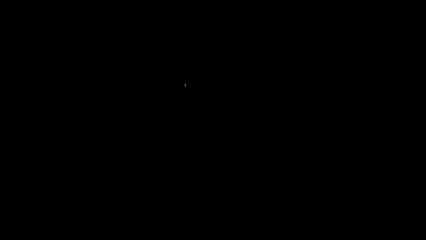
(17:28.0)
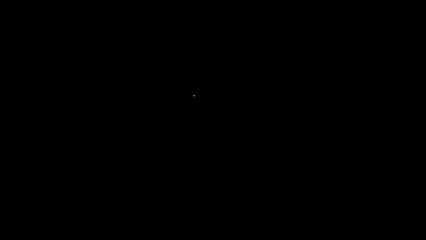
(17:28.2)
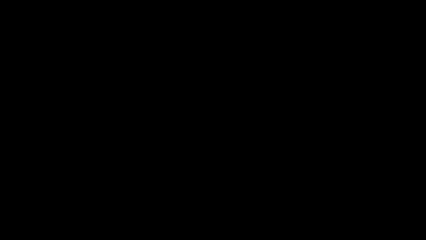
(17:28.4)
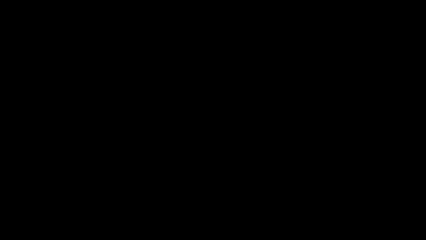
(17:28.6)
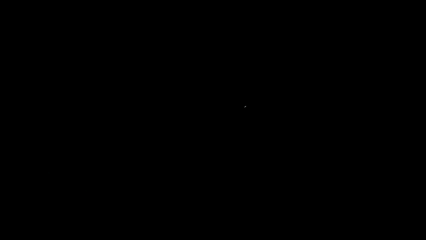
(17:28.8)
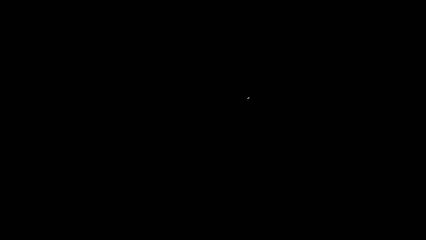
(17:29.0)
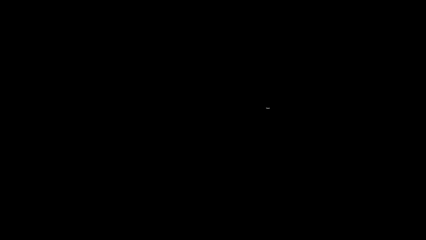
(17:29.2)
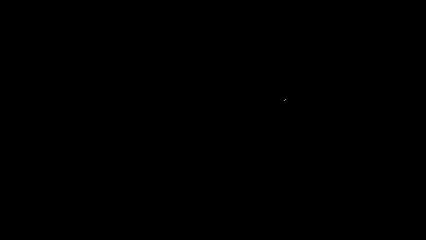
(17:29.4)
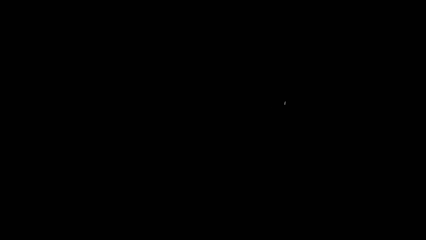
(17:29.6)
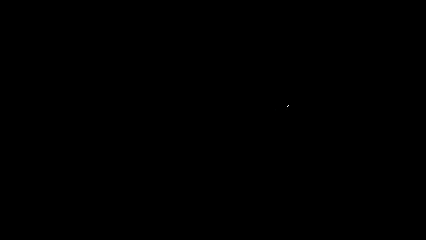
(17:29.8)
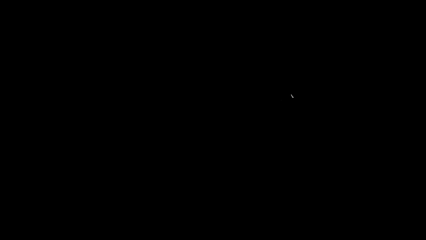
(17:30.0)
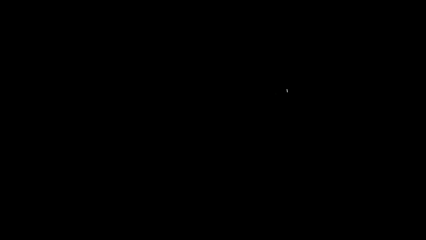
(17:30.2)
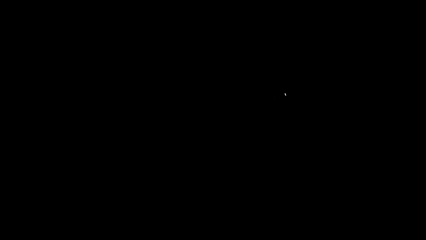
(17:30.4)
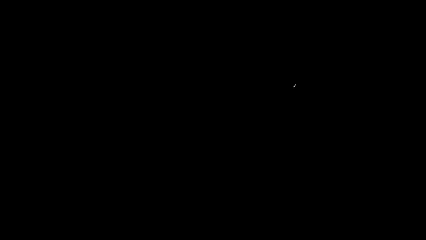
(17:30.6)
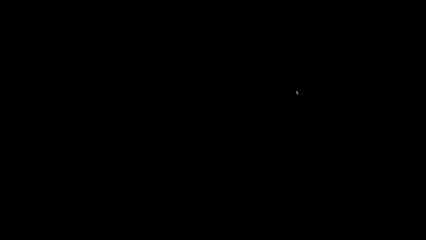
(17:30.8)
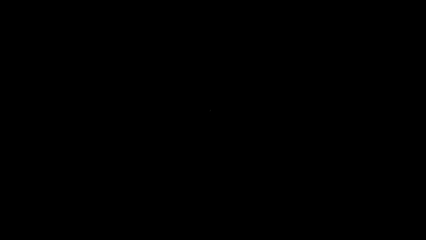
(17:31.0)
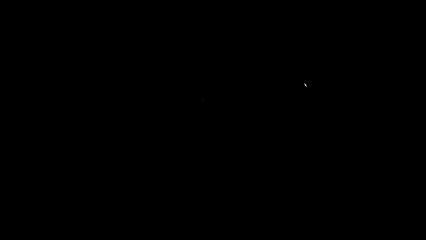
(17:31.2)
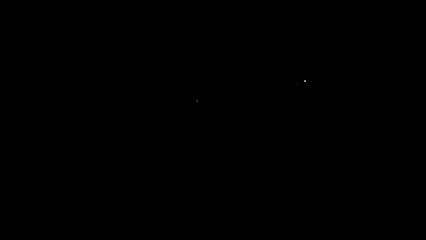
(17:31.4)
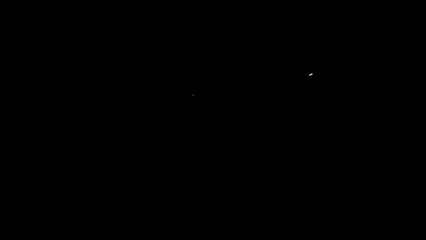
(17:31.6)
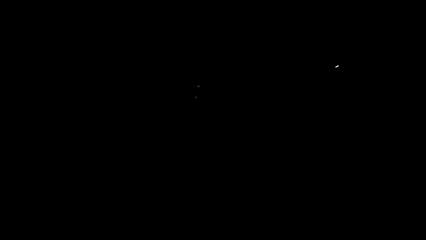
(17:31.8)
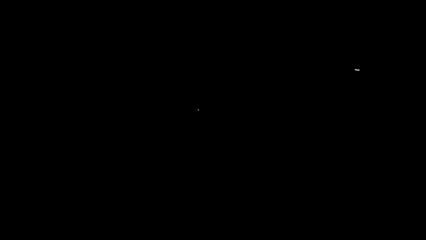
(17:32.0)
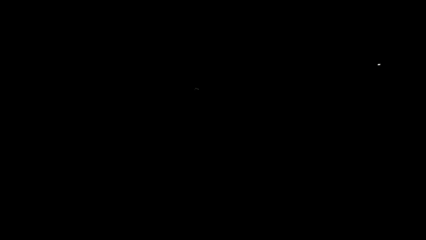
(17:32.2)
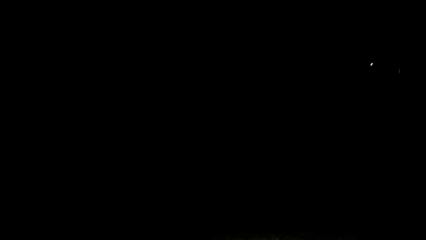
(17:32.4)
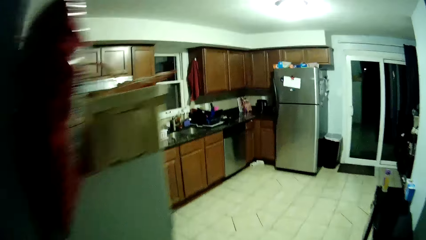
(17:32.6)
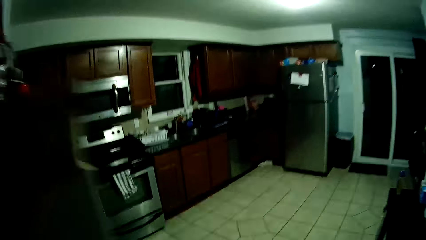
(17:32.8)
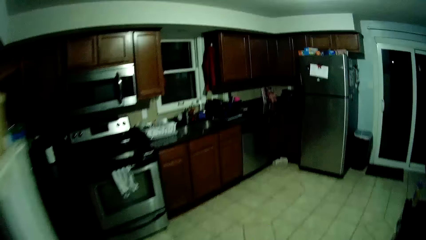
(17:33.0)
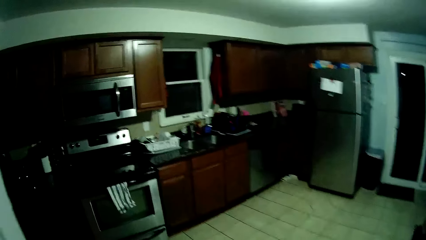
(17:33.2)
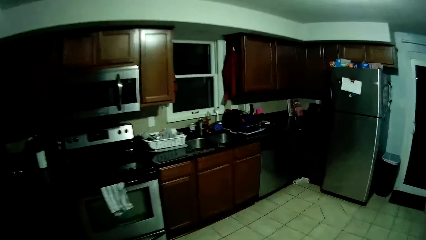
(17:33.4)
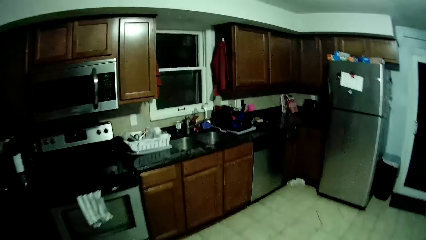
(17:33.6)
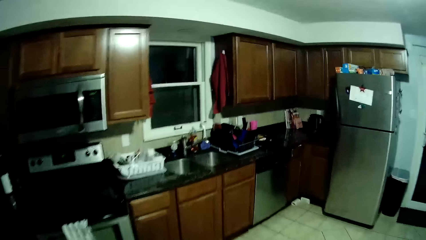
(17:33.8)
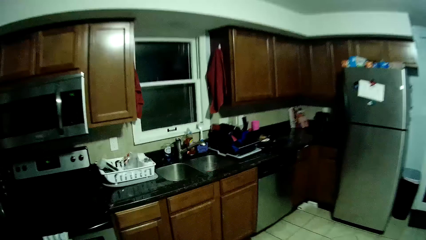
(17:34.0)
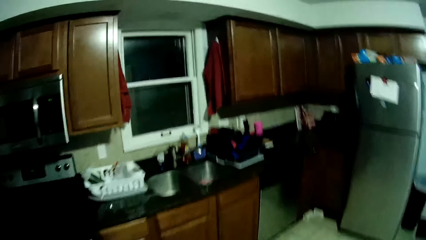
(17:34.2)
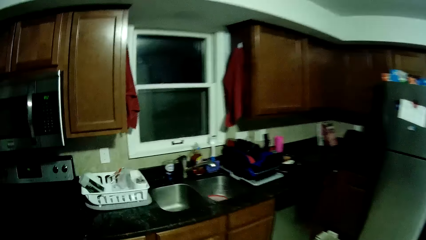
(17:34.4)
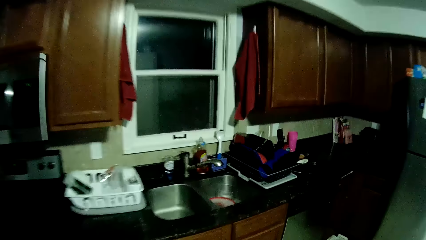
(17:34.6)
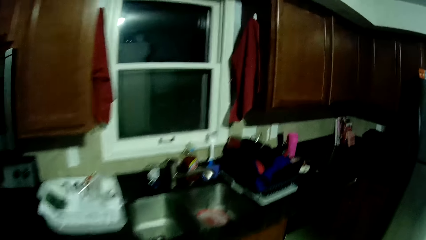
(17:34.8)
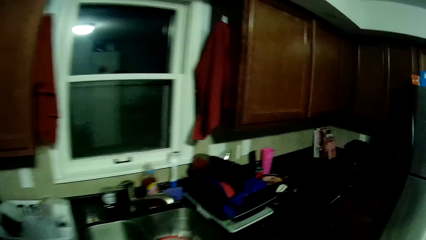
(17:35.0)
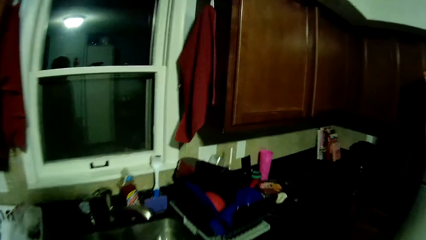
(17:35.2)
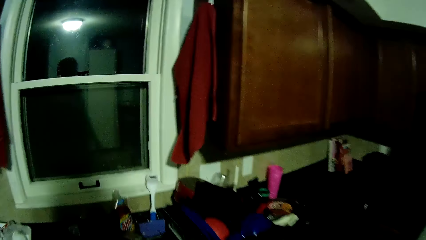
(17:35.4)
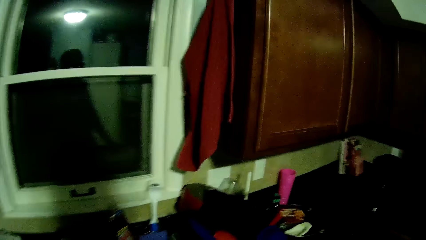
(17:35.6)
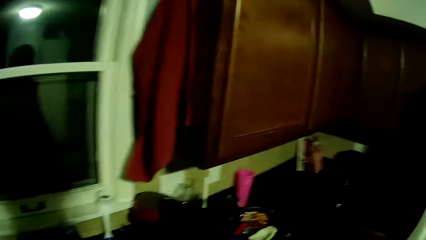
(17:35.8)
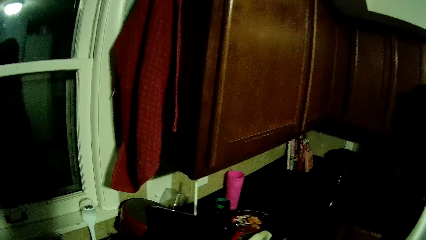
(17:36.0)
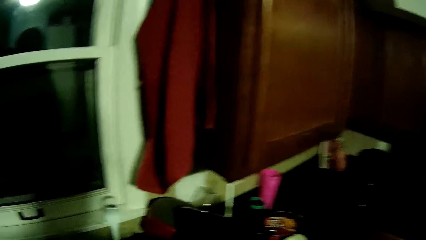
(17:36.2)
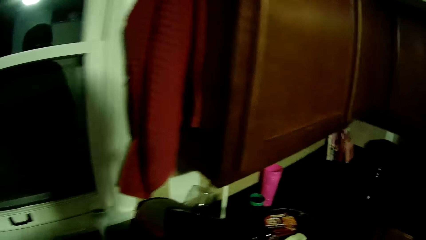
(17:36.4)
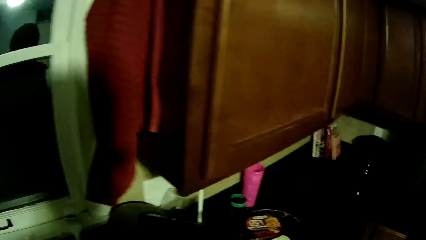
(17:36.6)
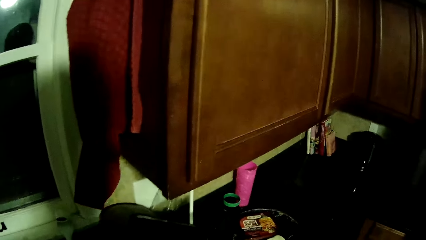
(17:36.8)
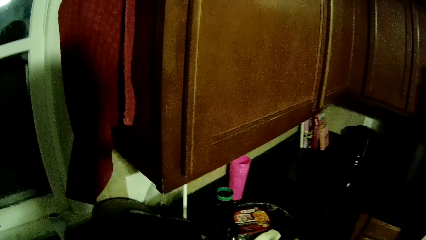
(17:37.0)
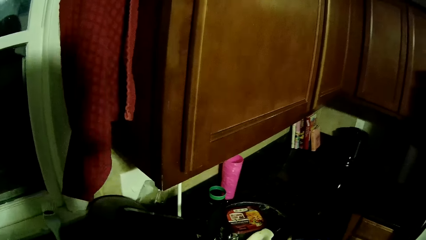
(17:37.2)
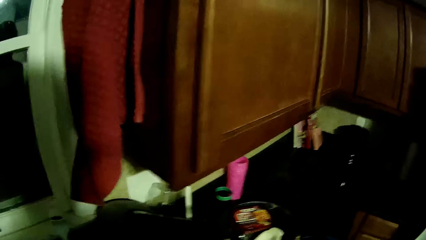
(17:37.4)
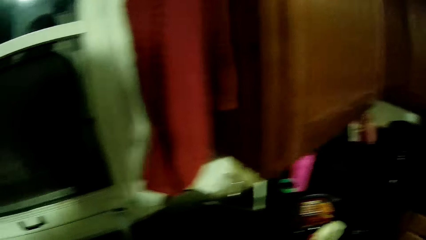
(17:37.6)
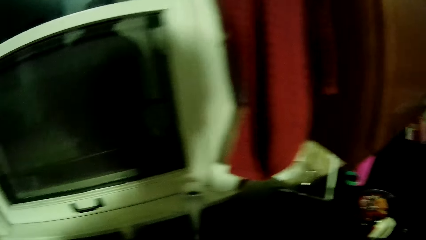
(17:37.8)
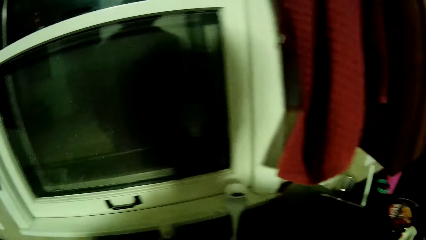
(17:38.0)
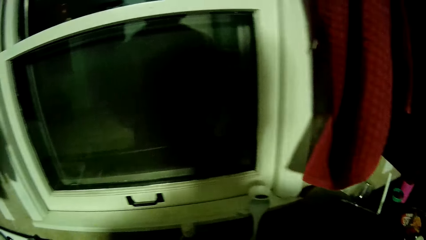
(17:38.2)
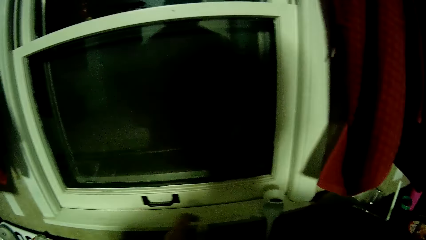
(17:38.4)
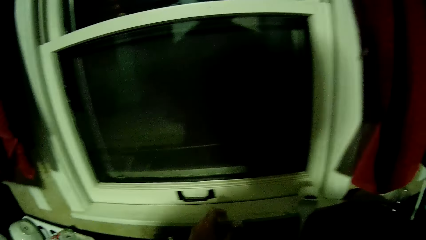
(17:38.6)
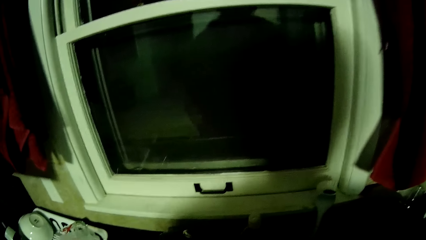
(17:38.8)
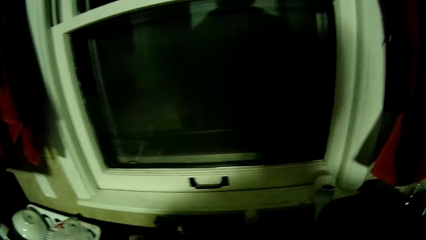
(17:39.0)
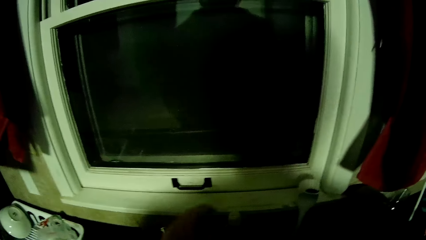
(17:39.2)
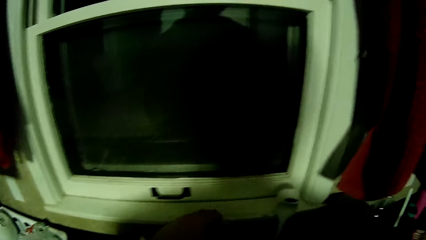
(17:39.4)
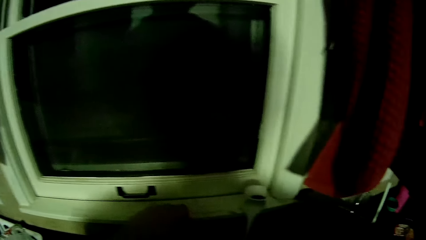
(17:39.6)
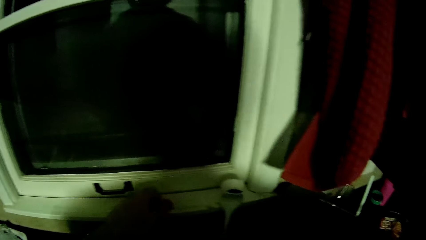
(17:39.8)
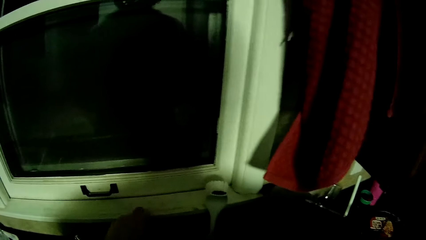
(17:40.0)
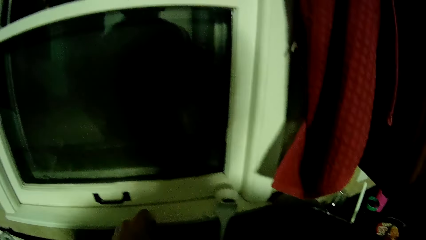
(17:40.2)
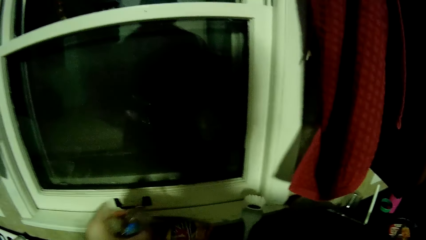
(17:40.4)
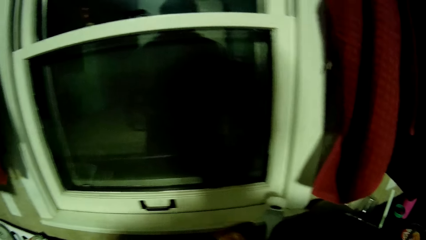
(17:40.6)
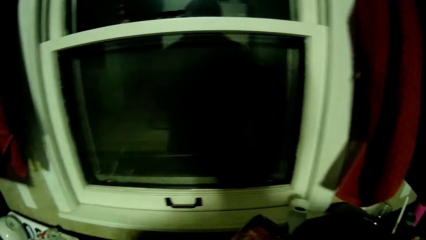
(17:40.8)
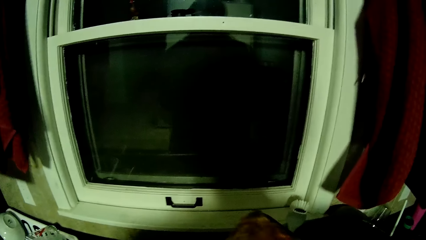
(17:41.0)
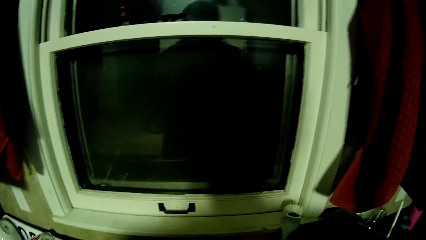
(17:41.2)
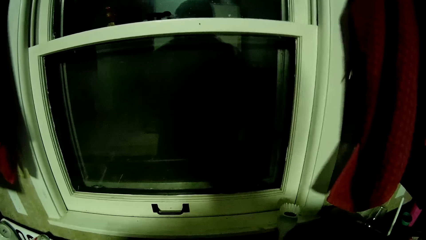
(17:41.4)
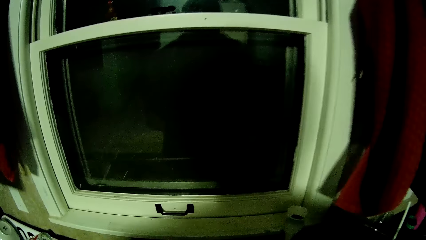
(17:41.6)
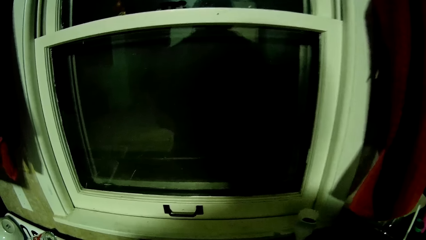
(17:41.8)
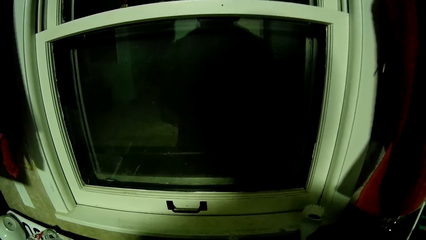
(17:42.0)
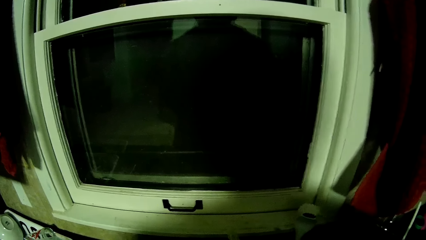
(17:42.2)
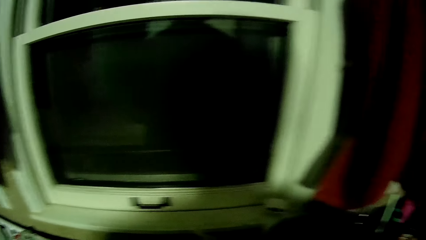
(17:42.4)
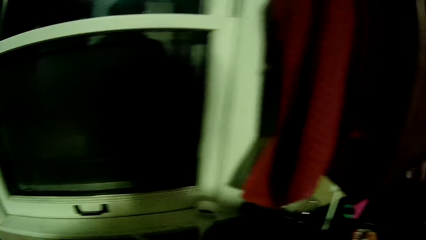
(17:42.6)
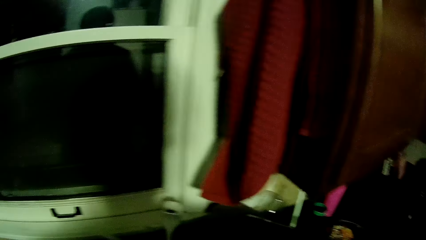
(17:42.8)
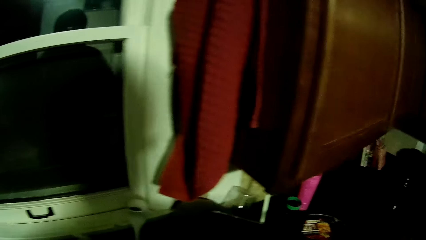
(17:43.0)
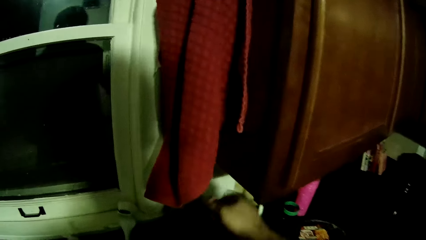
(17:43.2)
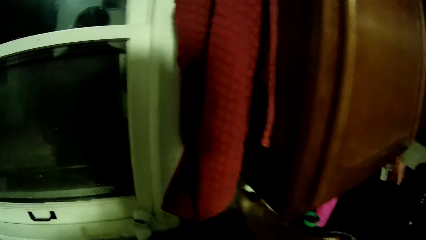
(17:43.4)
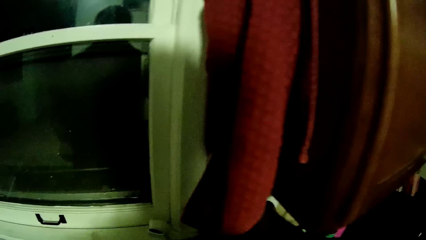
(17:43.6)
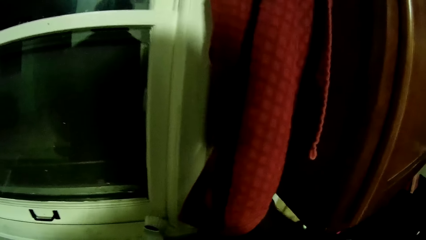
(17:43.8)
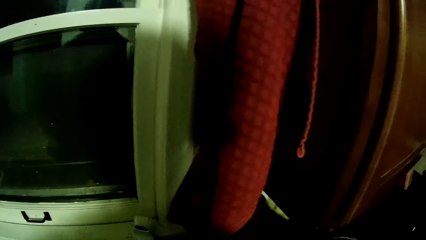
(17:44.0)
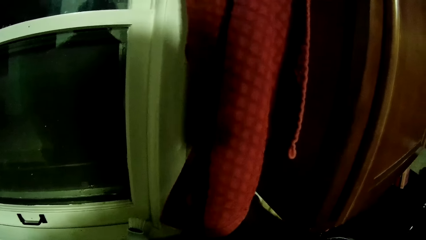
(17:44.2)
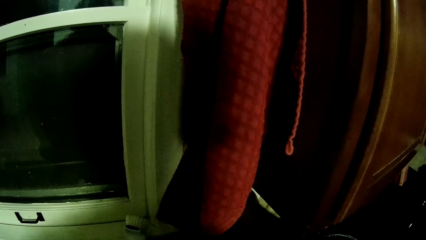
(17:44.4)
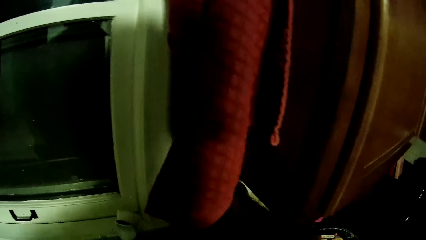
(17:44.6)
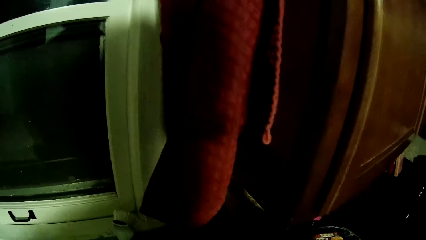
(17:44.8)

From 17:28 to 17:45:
The camera wearer walks in the room. They put on the lights. They walk towards the kitchen. They open the tap. They touch the tap.
